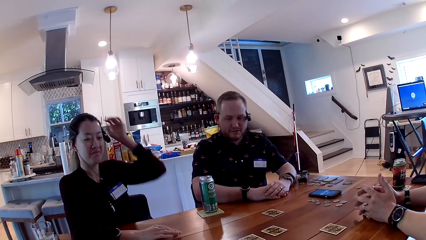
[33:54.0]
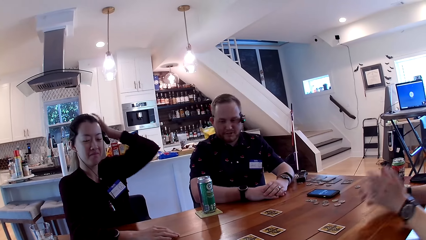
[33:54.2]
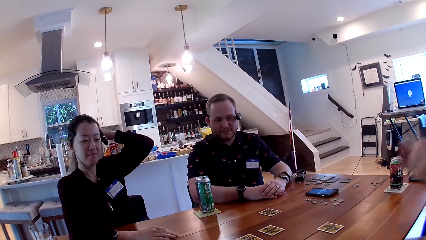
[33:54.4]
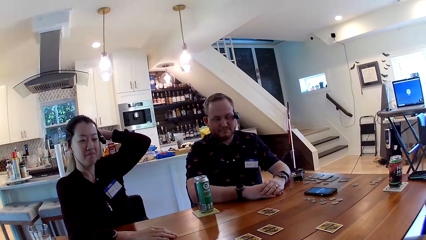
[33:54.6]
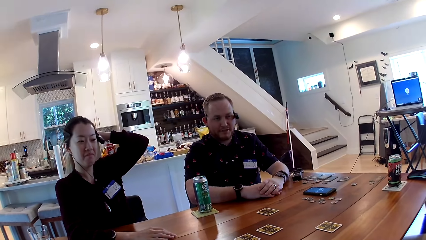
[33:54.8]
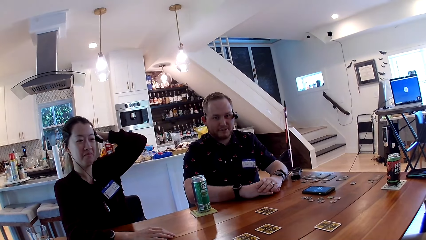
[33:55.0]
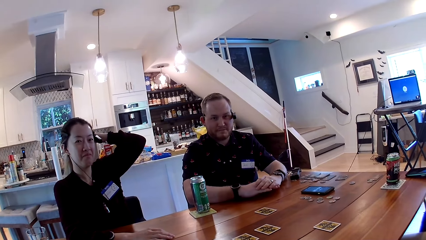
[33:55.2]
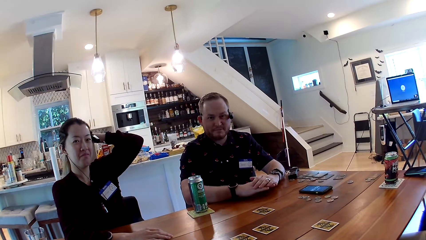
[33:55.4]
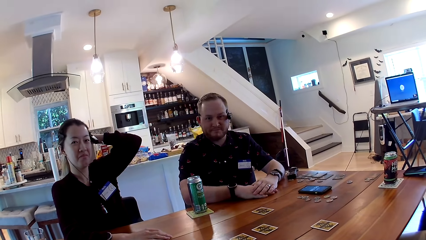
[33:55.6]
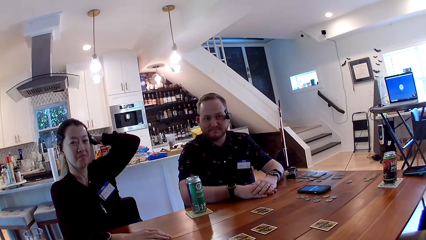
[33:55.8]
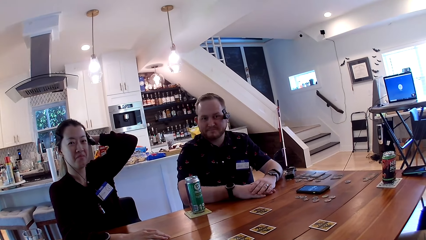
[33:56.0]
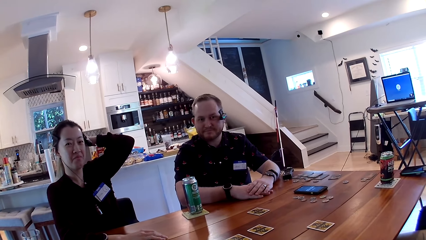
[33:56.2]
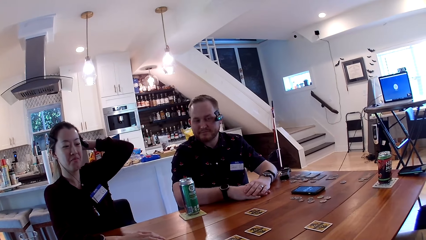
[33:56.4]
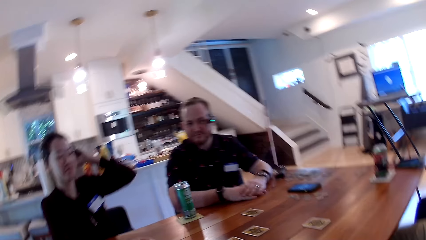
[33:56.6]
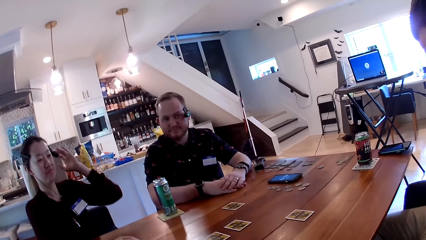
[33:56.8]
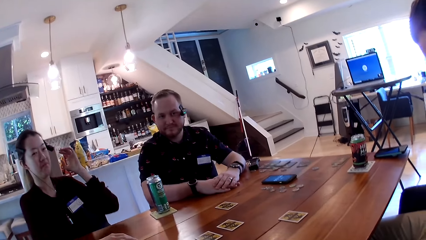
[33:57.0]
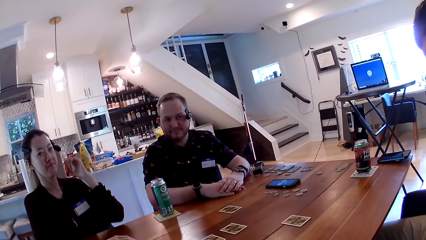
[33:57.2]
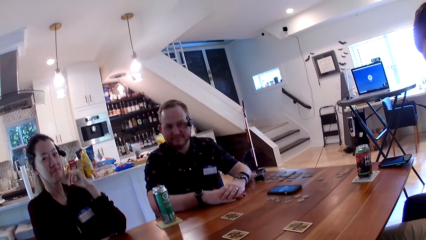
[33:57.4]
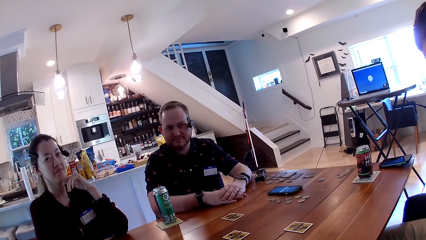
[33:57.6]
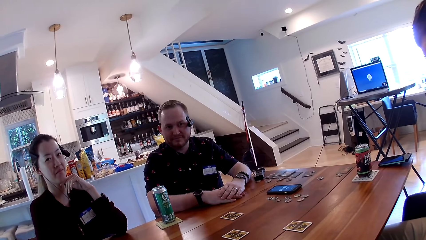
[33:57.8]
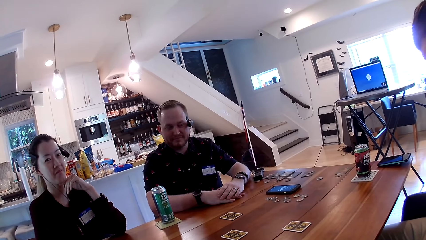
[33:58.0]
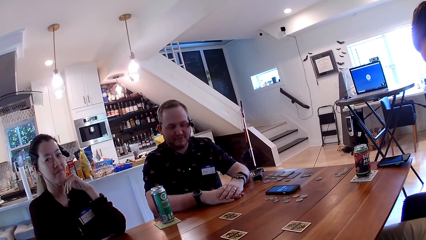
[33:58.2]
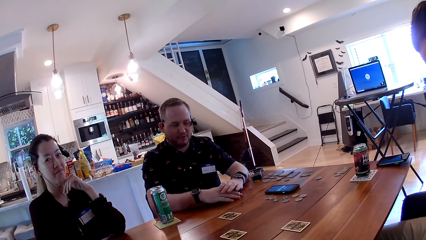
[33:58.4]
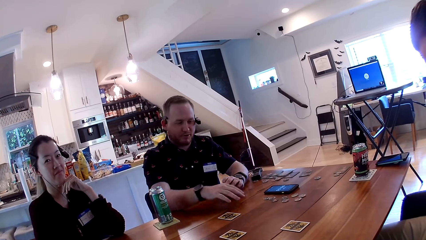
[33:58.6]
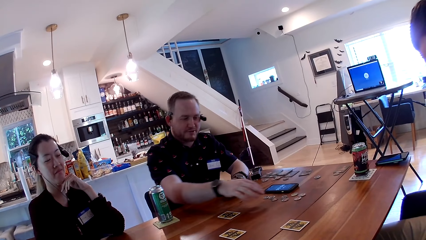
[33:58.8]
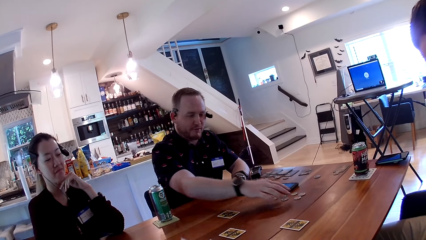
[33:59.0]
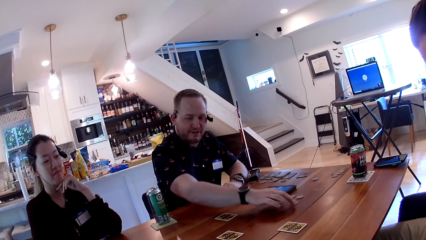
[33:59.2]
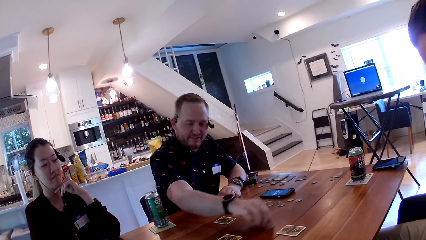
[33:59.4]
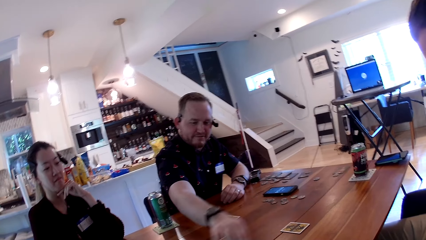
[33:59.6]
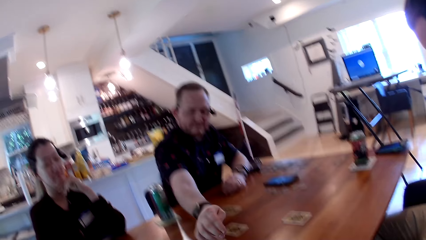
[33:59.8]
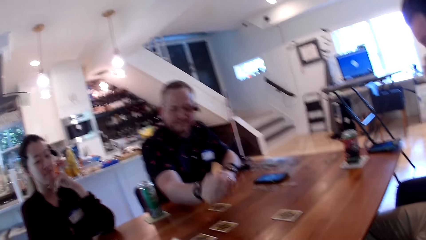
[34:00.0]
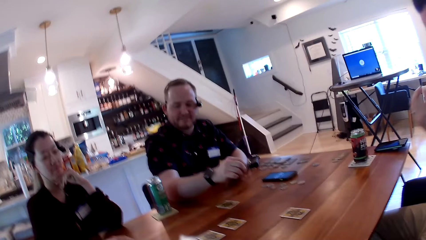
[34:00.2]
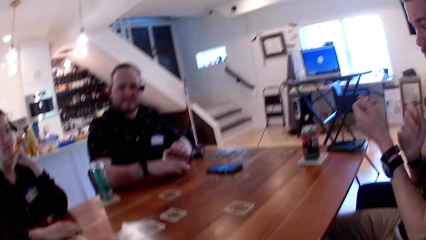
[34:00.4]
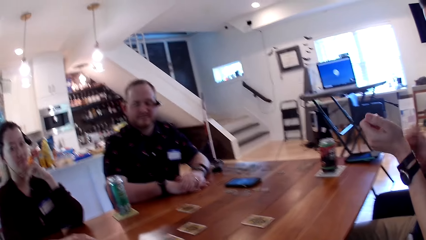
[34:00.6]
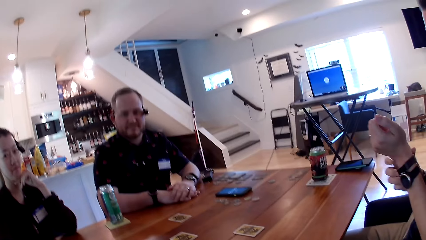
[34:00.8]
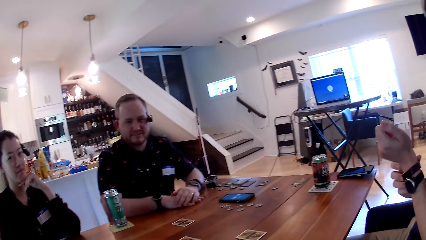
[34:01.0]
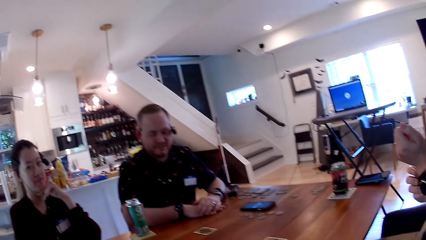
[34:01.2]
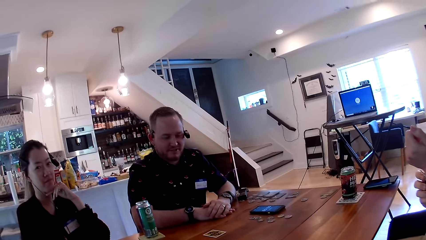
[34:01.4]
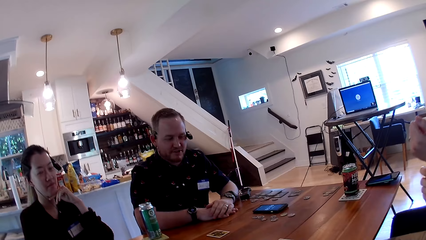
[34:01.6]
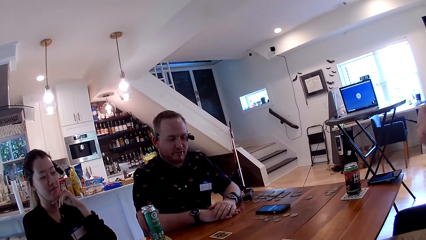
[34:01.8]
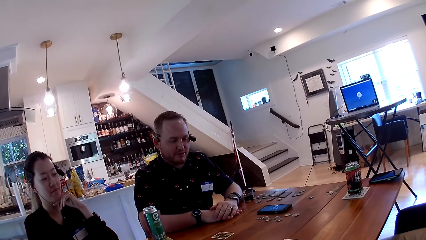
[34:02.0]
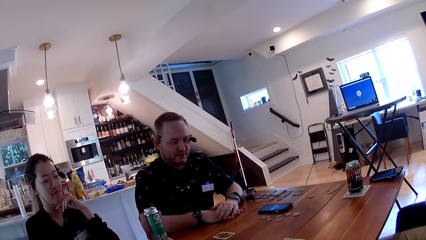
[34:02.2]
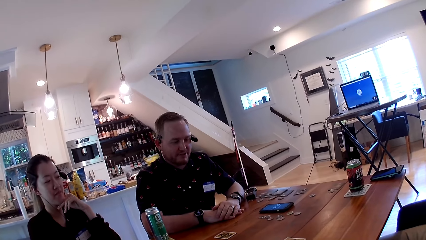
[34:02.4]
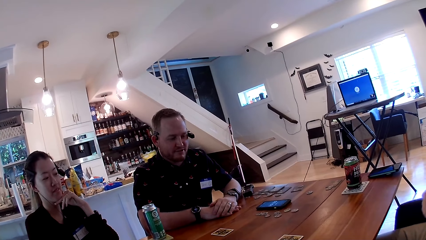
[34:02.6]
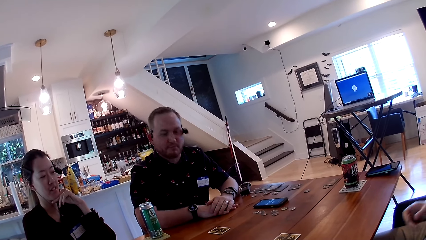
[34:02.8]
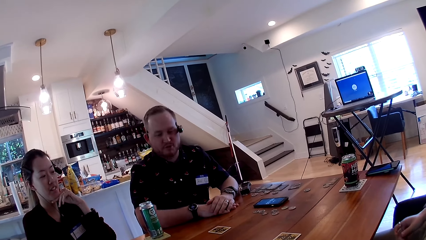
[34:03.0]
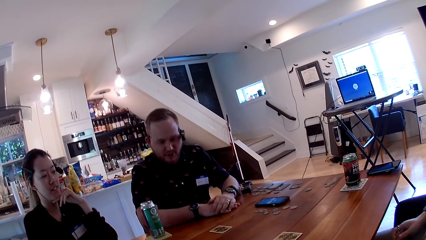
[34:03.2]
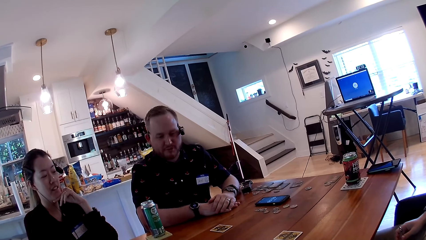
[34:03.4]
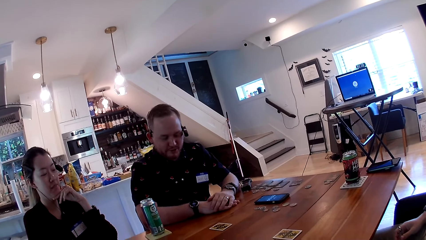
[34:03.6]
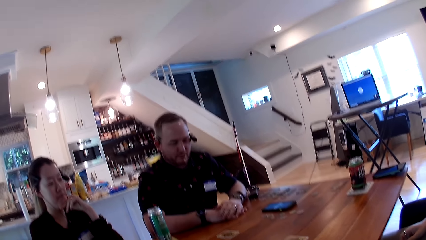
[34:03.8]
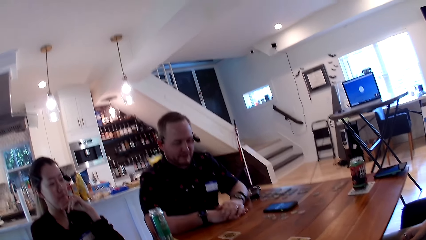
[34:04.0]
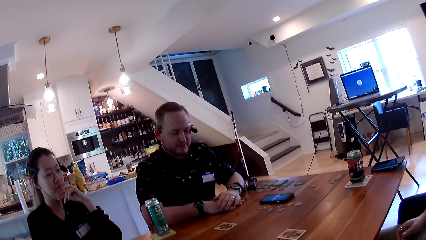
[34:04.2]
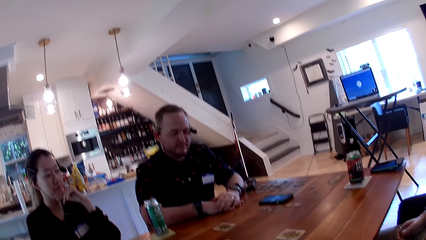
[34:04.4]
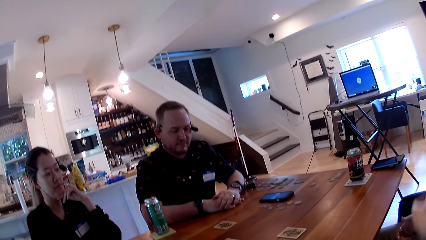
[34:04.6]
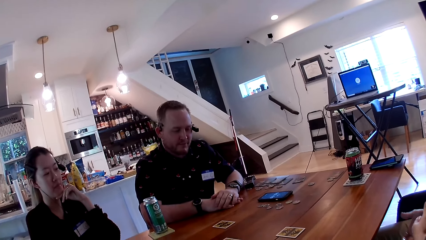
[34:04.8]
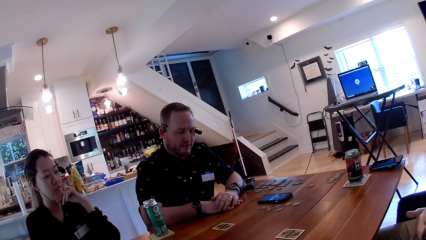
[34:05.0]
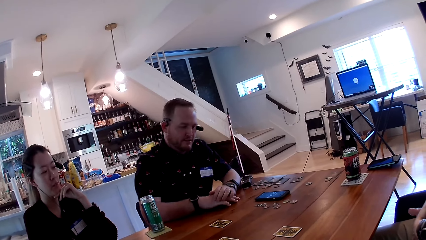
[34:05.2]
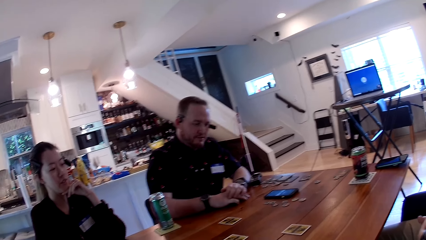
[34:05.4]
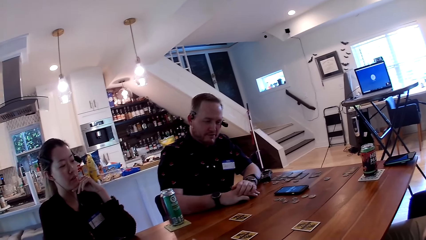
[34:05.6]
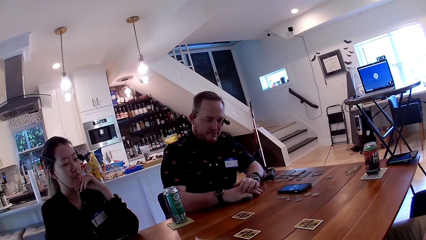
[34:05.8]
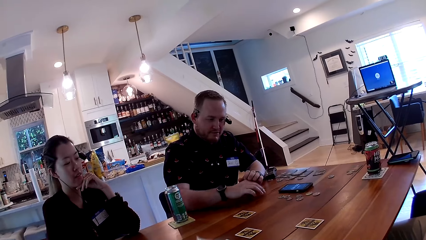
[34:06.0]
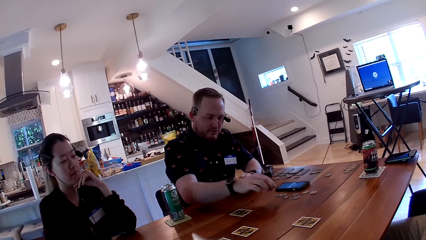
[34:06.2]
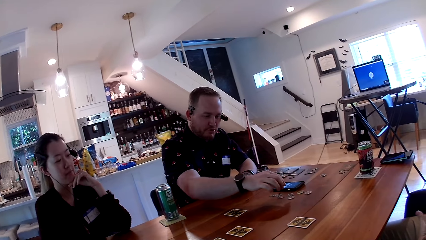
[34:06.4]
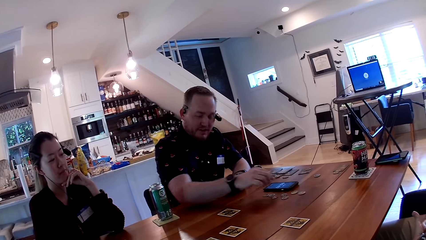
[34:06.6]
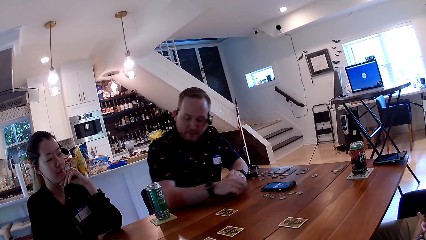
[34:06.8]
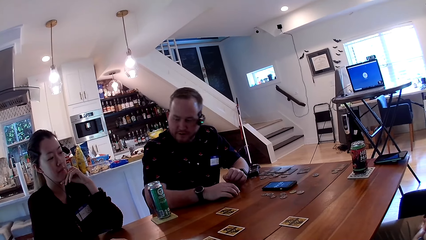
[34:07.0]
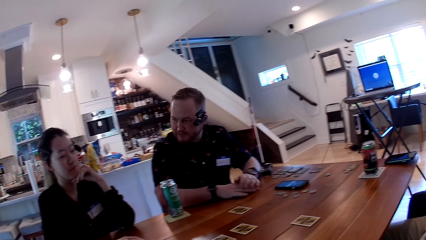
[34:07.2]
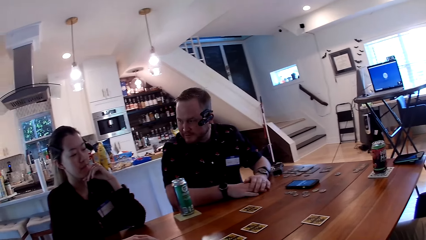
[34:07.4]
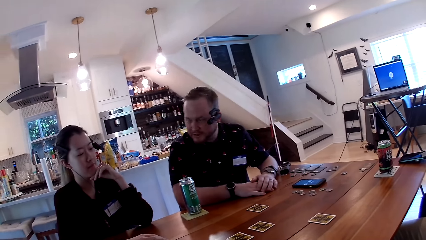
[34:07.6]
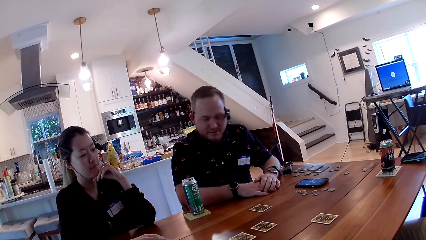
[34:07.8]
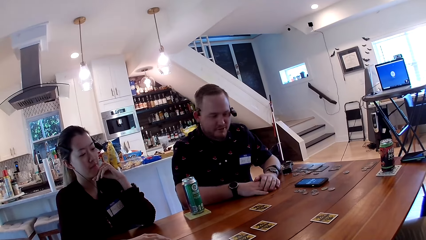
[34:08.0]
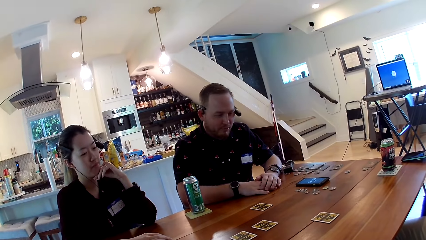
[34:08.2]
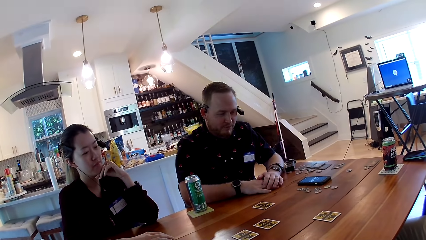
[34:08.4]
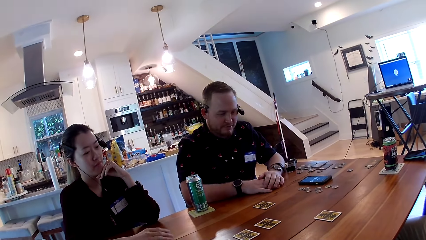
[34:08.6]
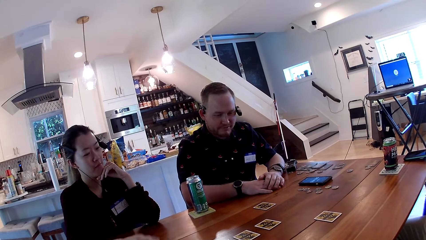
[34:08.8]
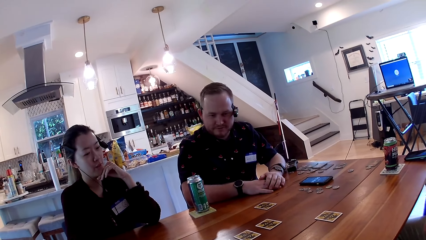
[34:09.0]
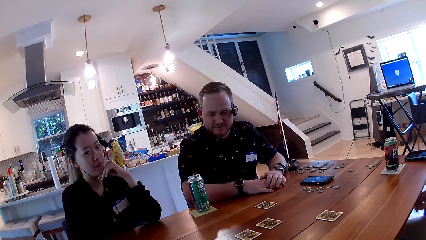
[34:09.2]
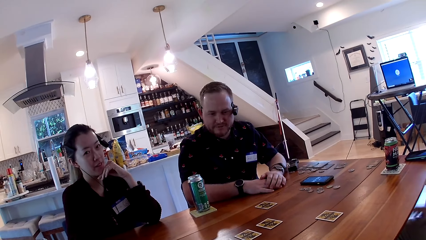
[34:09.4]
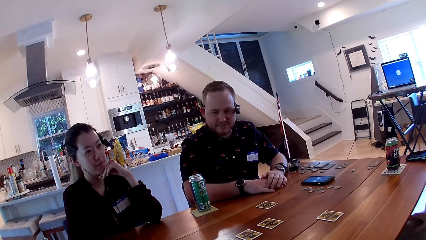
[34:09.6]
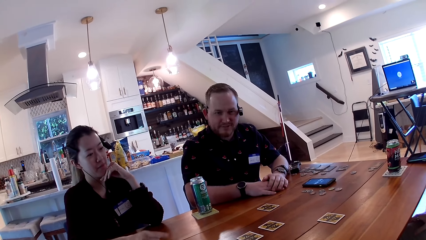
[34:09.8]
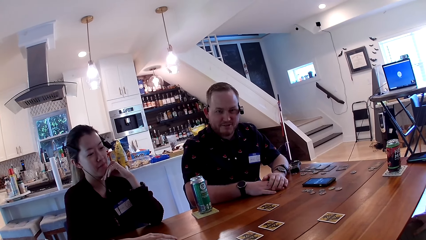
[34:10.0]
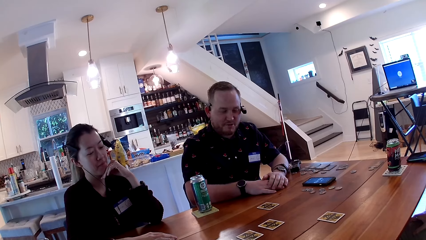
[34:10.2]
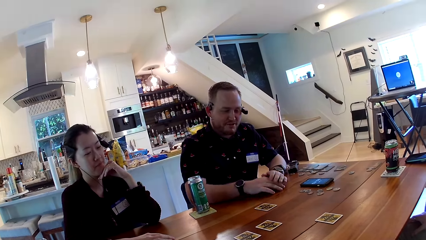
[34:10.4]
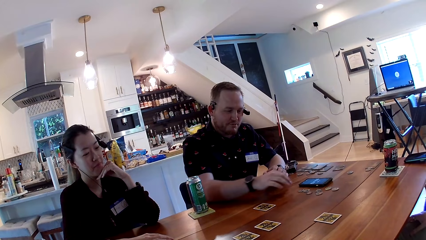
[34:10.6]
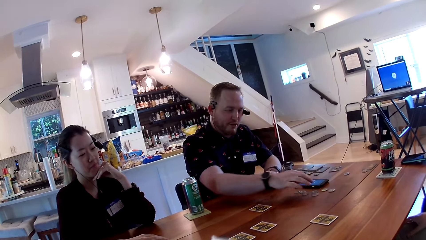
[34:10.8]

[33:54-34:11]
A woman adjusts a smart camera on her head with her left hand. A man interacts with the camera wearer, the woman and another man. The first man taps the table with his hands. The camera wearer interacts with the first man. The first man moves a coin with his right hand. The camera wearer talks with the first man and the woman. The first man interacts with the camera wearer. The woman talks with the first man. The camera wearer interacts with the woman.
